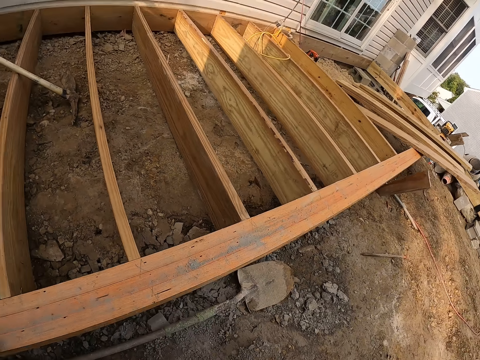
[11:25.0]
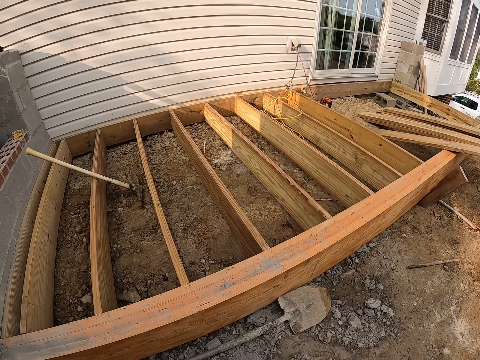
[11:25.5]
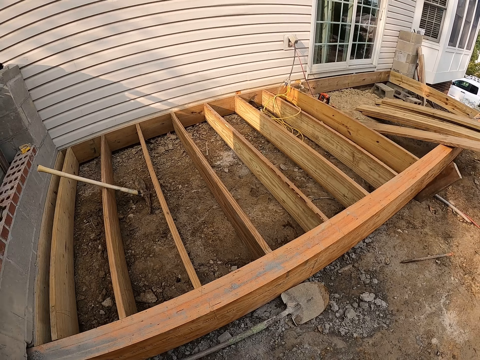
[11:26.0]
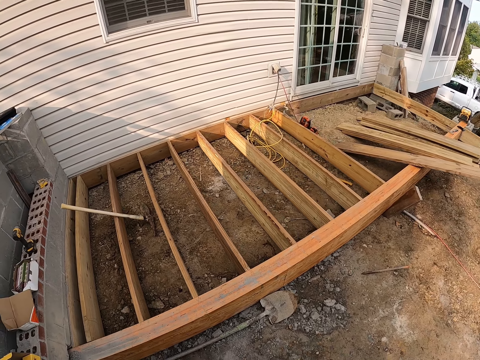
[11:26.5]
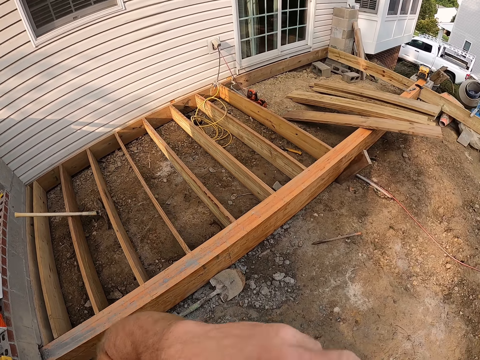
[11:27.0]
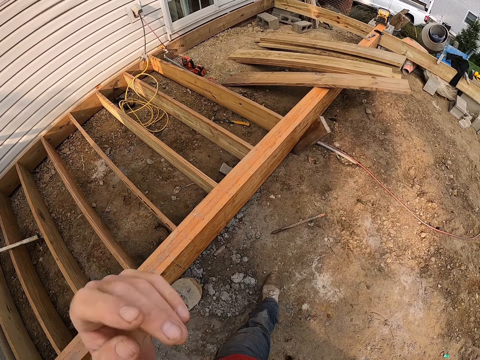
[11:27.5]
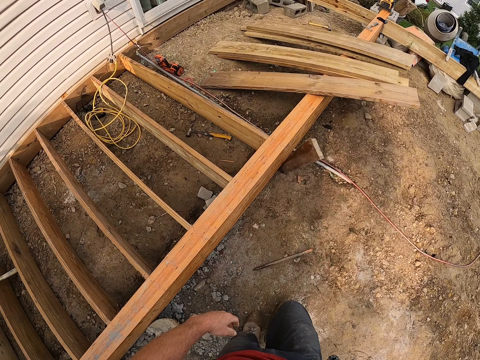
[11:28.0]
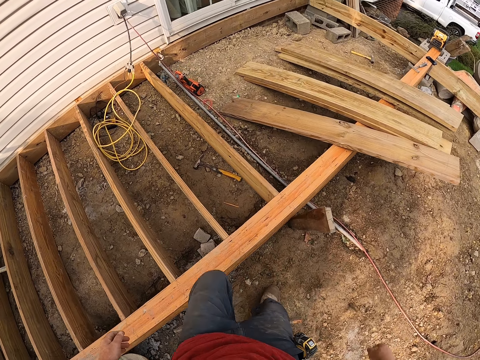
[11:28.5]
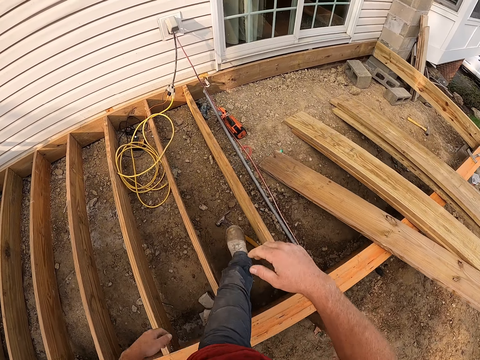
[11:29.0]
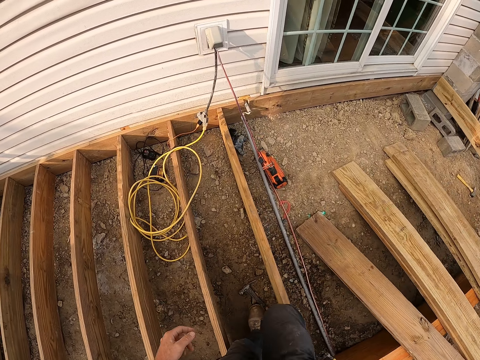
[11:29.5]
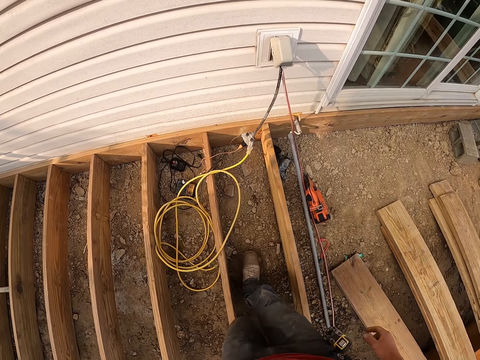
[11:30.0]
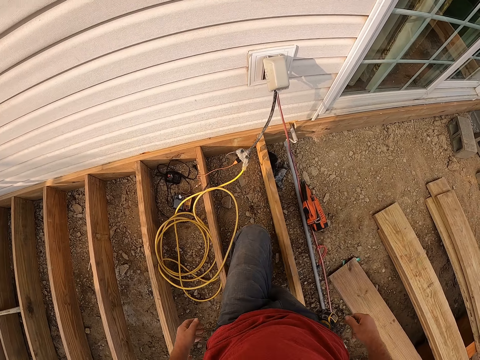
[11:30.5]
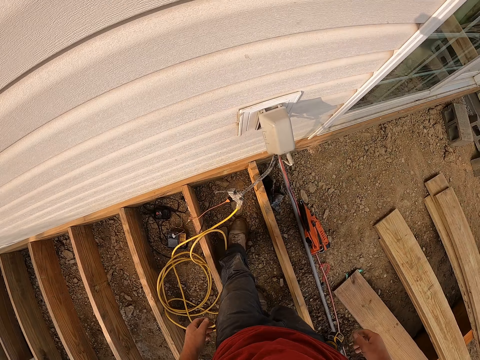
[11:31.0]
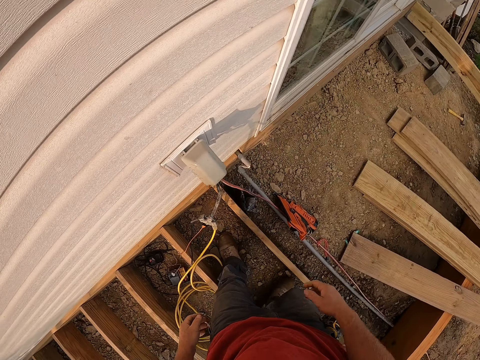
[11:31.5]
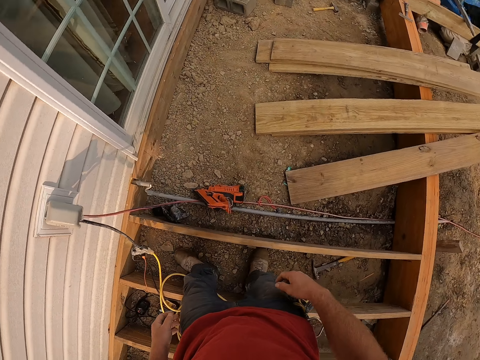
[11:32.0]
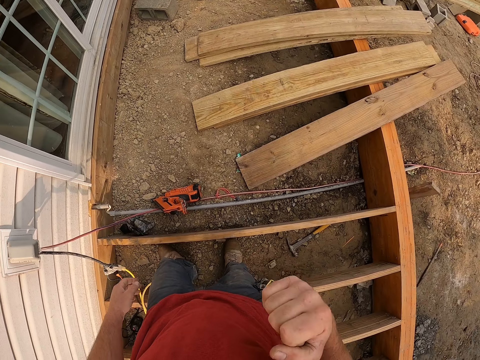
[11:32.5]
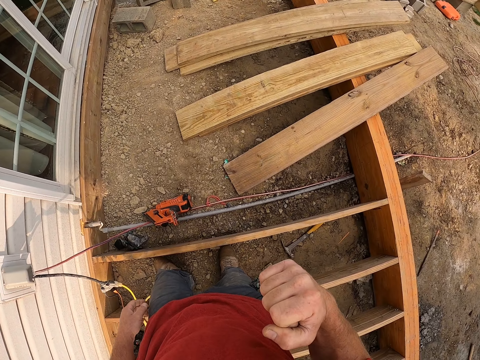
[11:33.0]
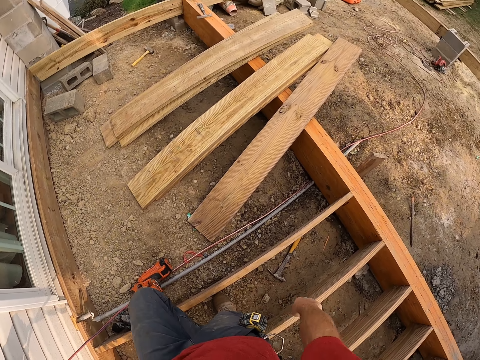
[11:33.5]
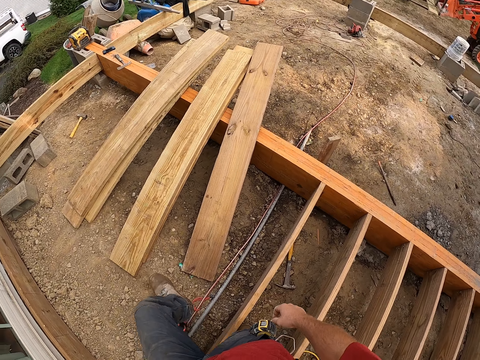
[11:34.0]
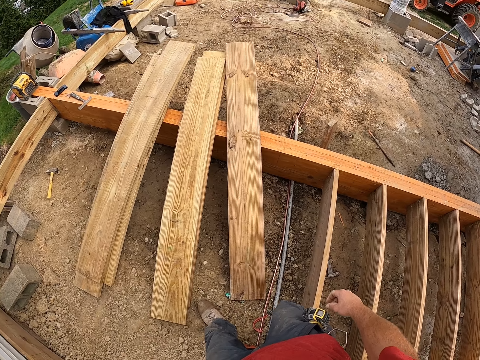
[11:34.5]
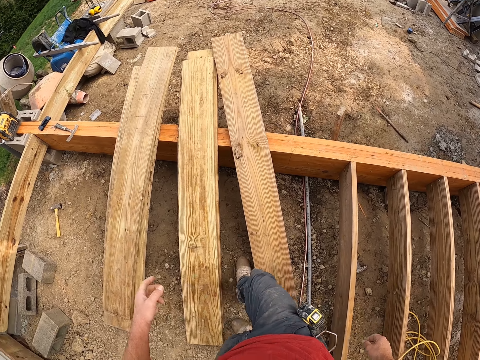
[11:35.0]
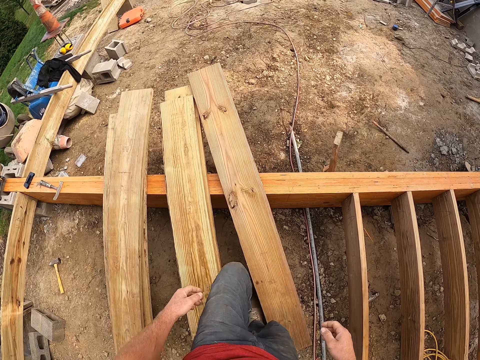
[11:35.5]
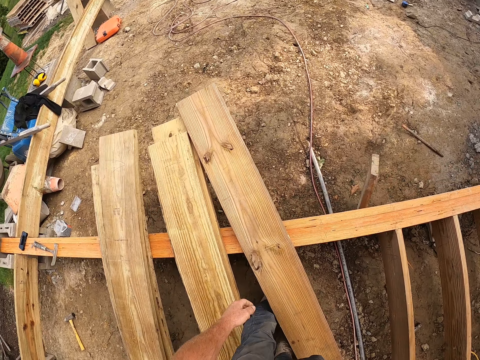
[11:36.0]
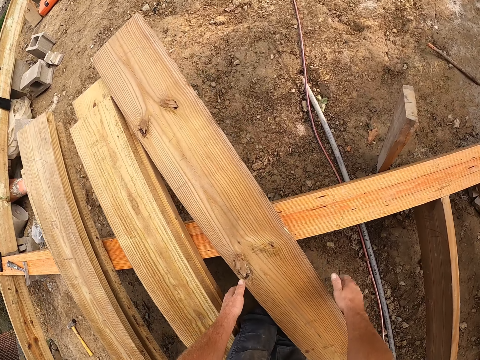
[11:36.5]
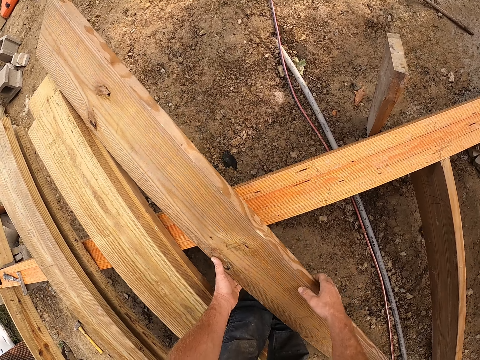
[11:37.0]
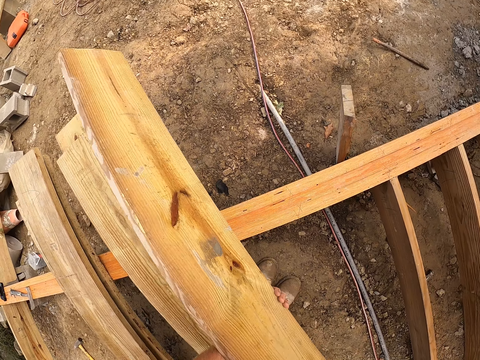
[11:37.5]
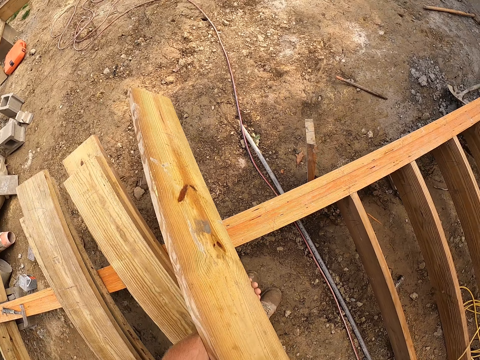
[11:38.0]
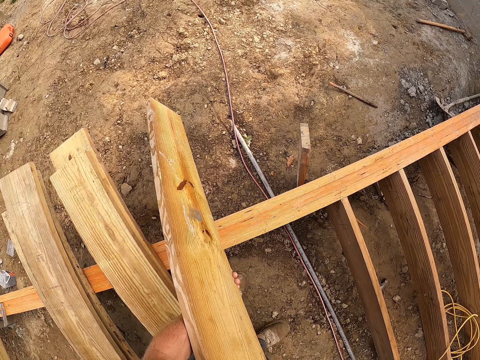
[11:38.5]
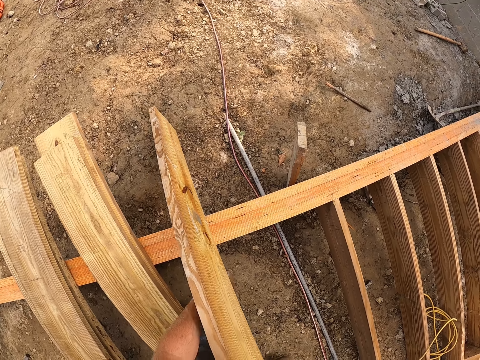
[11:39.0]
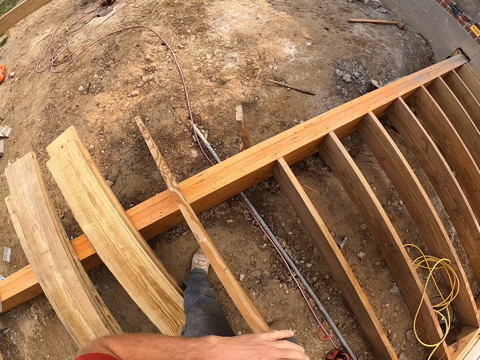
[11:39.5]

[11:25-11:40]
The camera wearer walks around the wooden plank. They carry the wooden plank from a wooden frame.

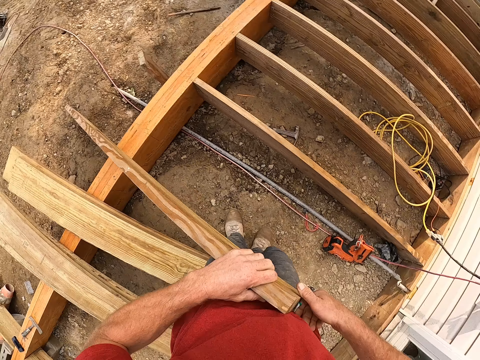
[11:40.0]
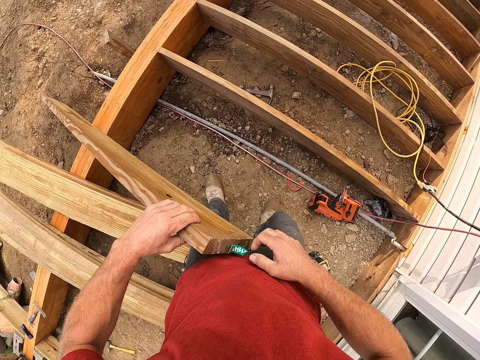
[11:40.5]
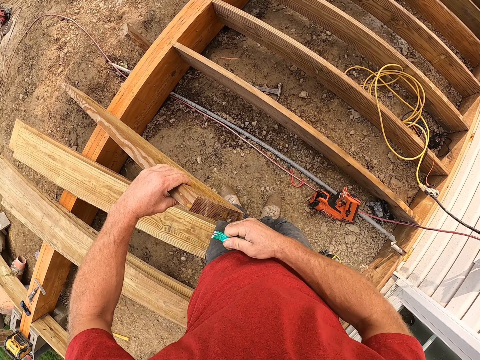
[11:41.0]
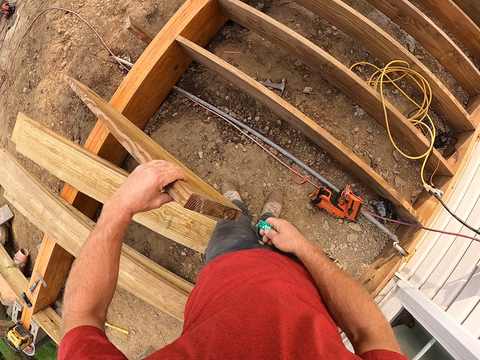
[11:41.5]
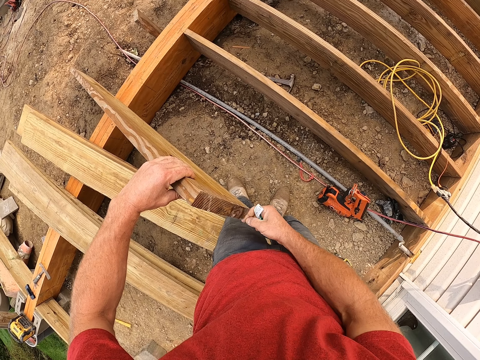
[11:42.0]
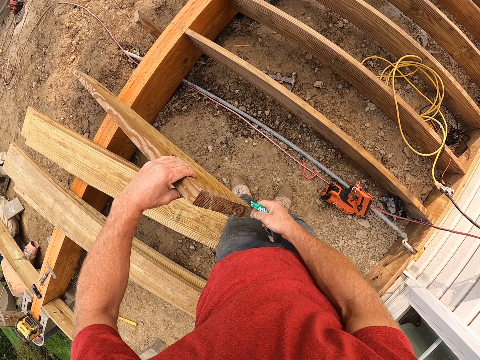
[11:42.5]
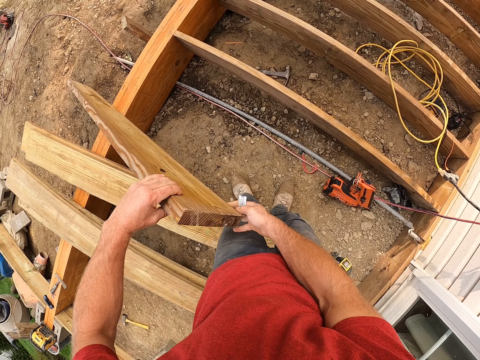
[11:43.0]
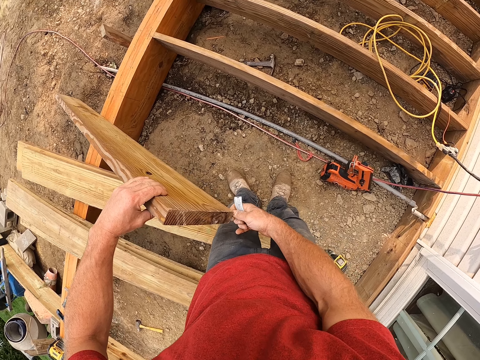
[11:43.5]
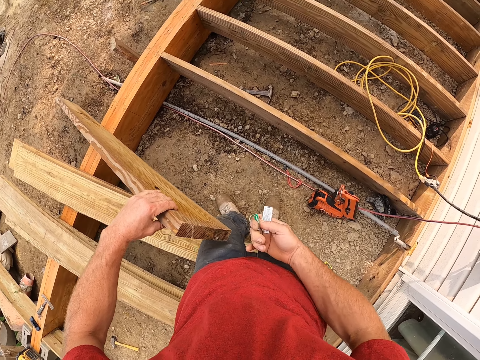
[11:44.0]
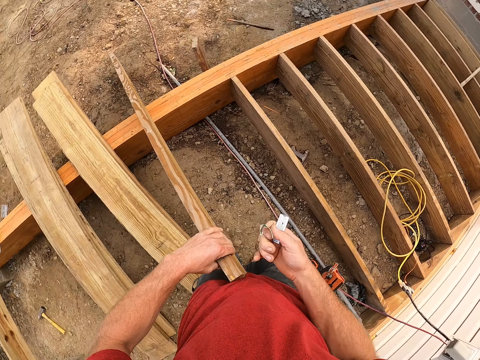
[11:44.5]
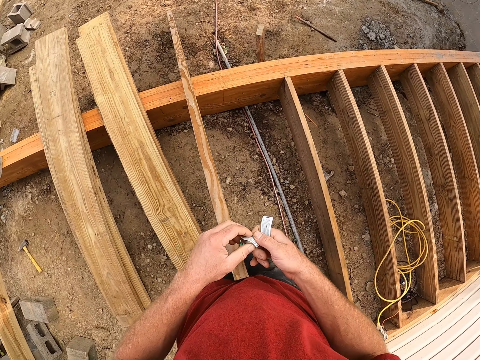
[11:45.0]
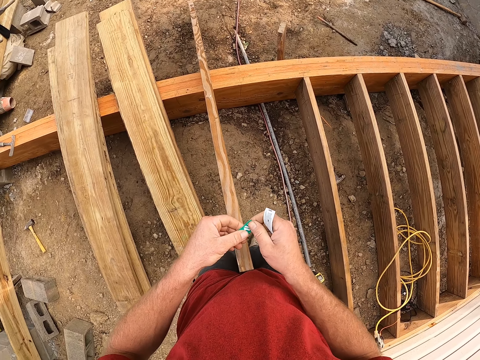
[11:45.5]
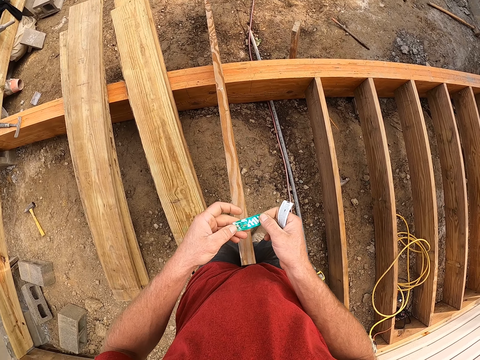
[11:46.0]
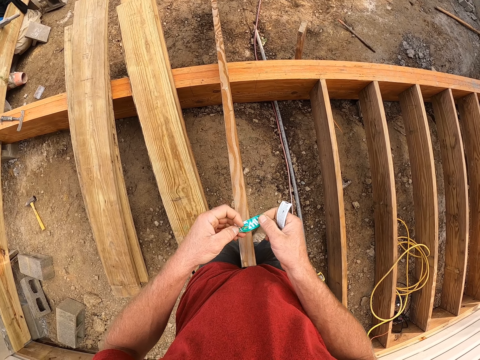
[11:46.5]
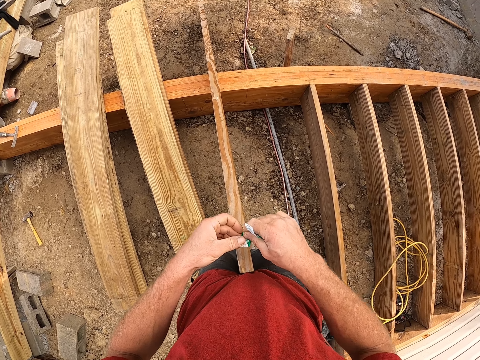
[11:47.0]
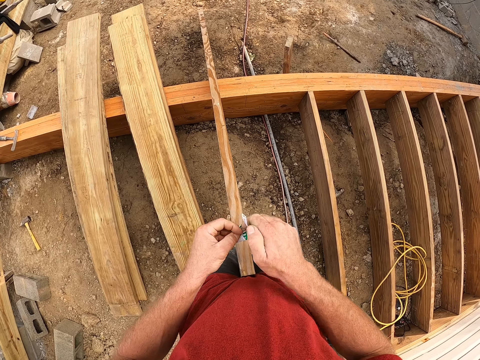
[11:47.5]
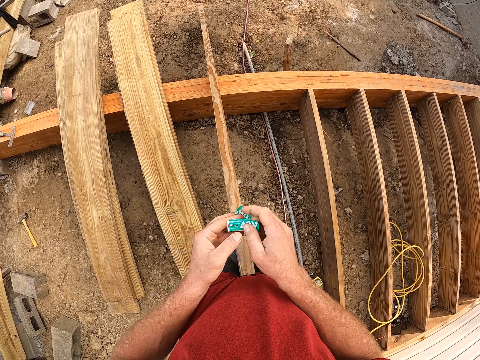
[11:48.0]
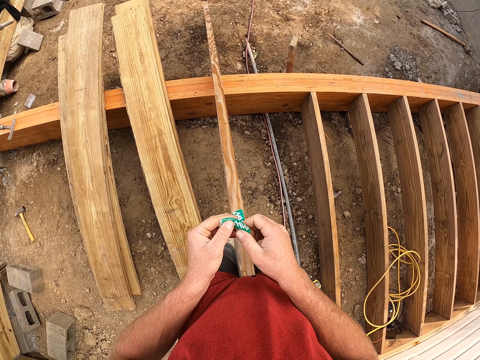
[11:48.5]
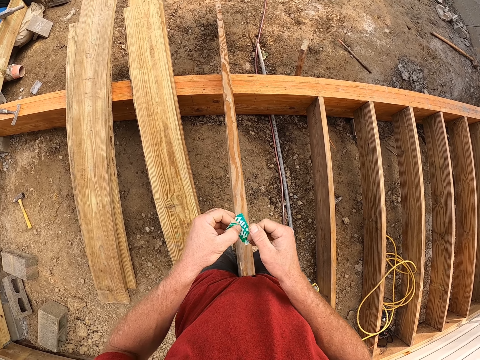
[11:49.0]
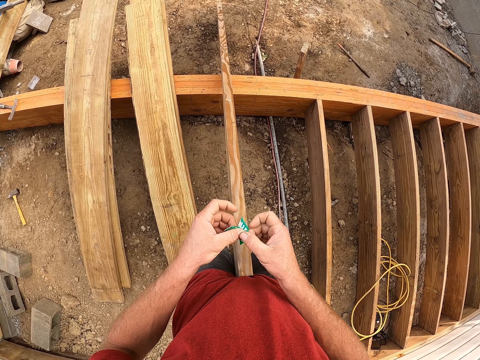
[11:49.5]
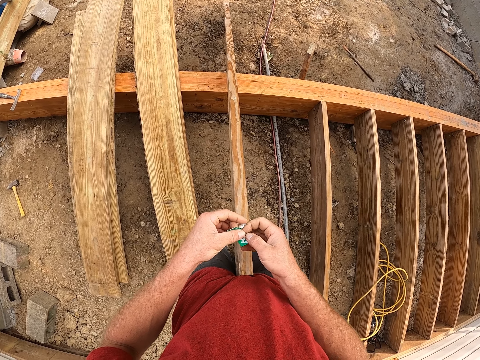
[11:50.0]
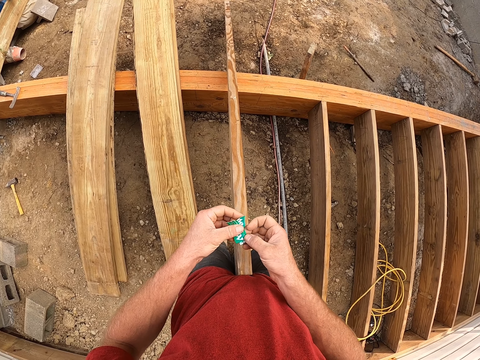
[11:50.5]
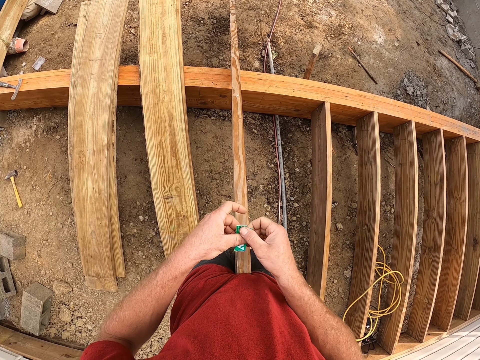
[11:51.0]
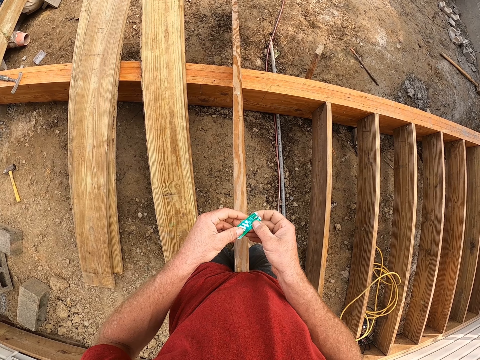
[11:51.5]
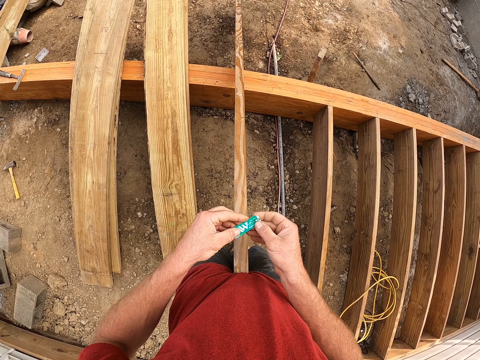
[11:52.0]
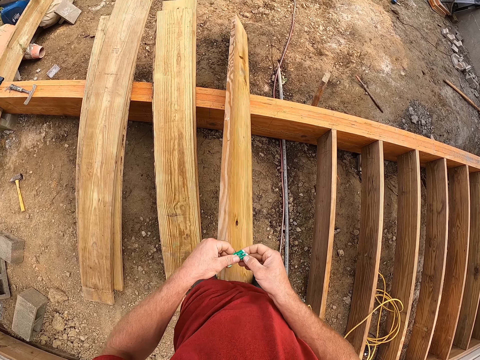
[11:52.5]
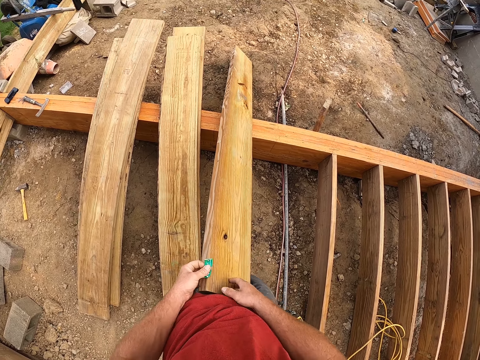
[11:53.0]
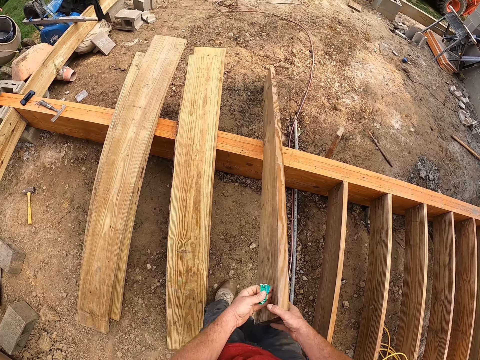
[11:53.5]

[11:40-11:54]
The camera wearer removes labels from the wooden plank. He drops the wooden plank. He checks the label in his hands.
